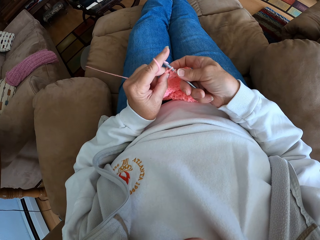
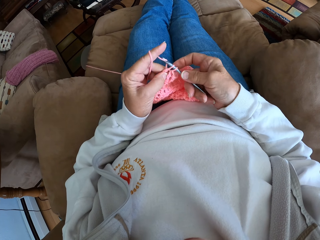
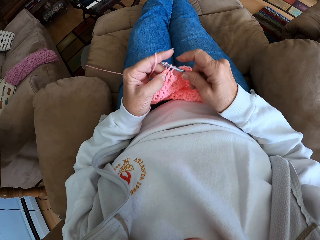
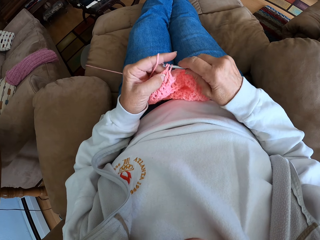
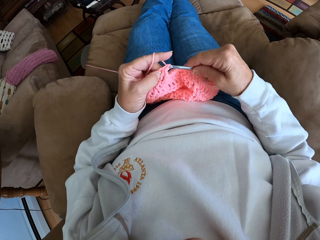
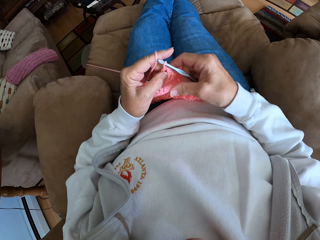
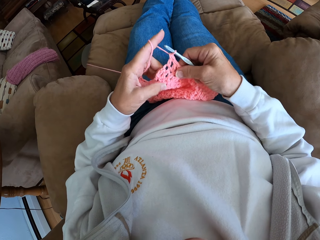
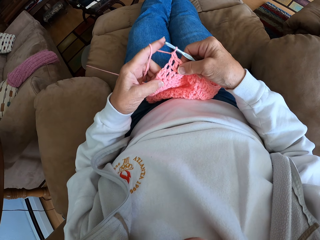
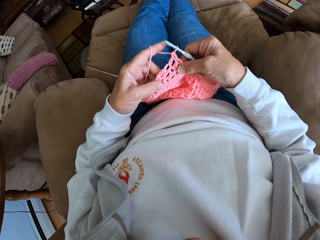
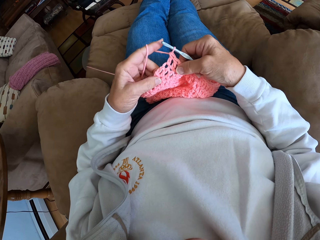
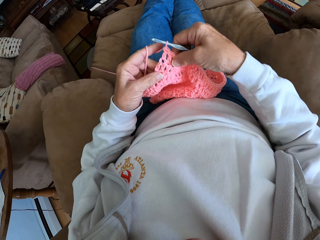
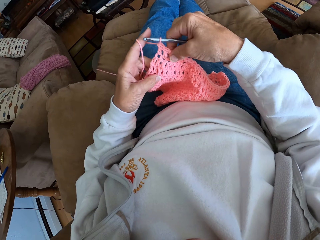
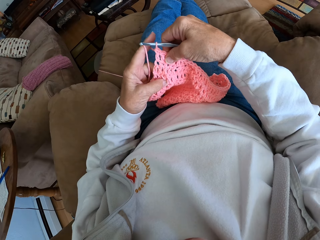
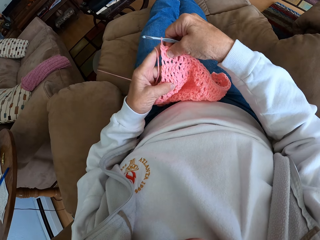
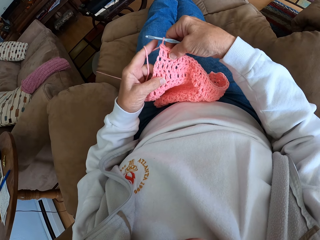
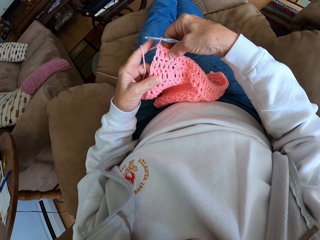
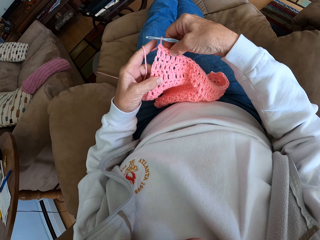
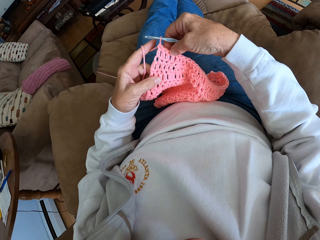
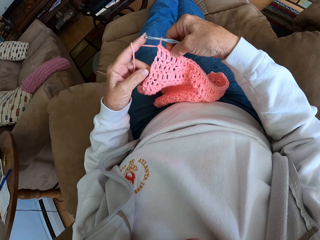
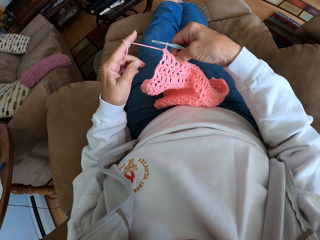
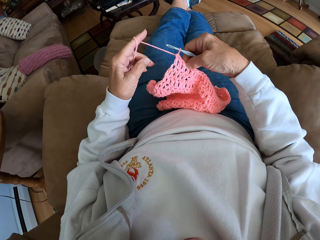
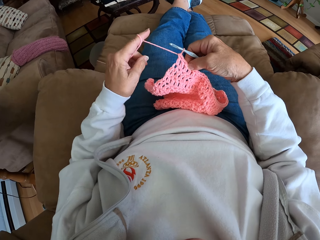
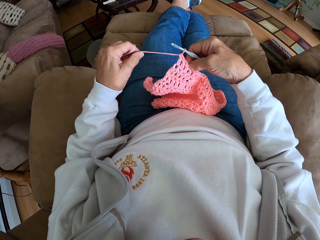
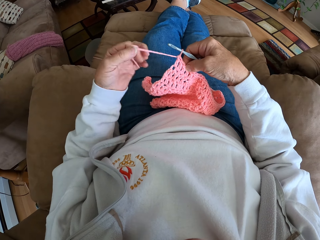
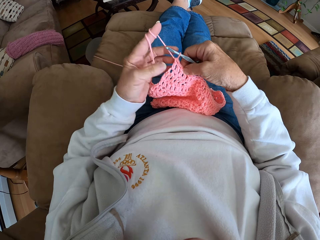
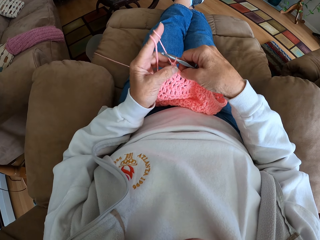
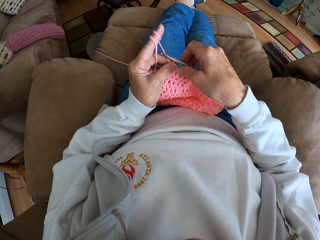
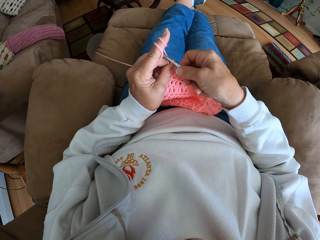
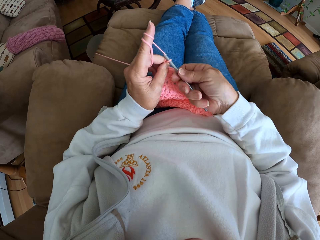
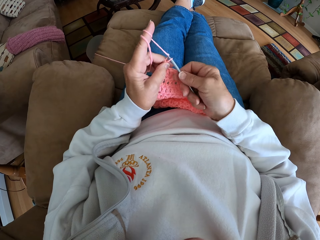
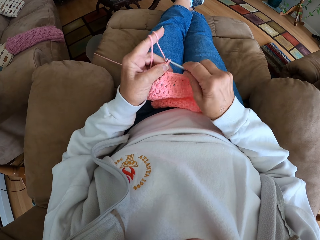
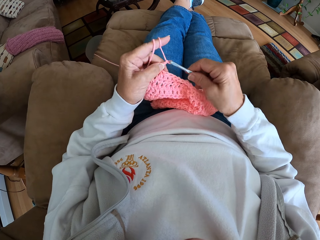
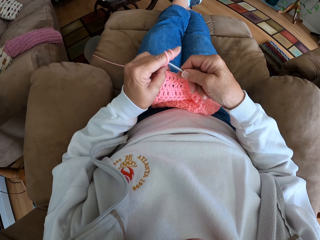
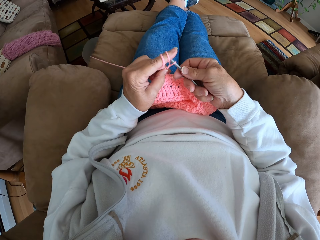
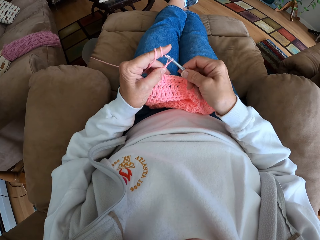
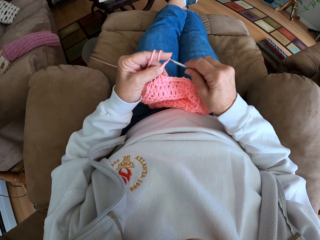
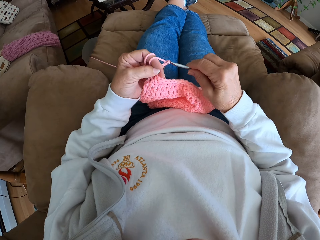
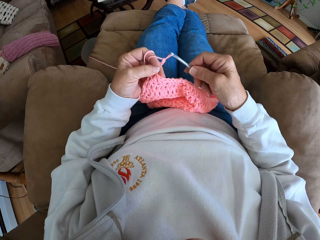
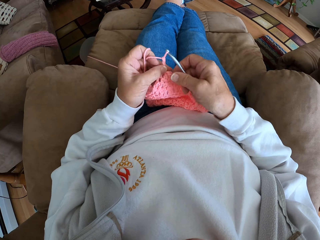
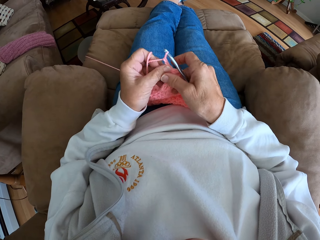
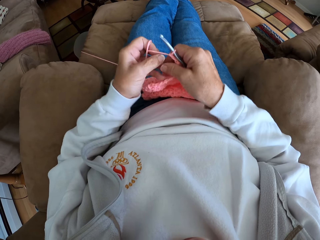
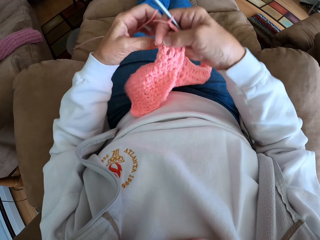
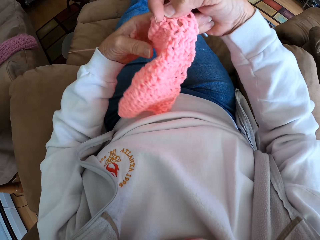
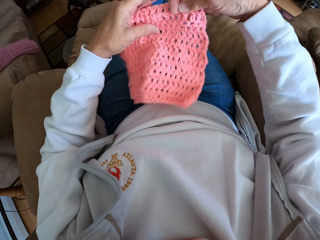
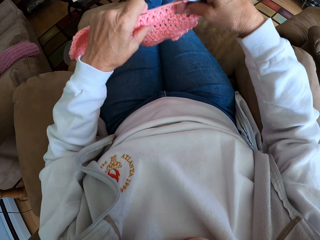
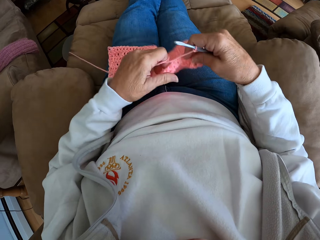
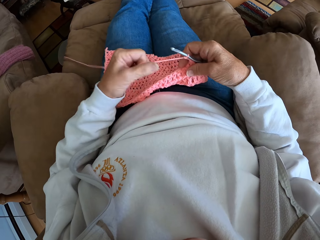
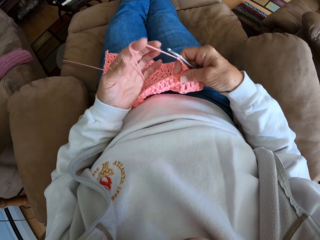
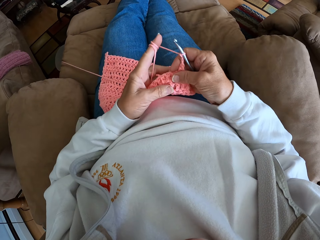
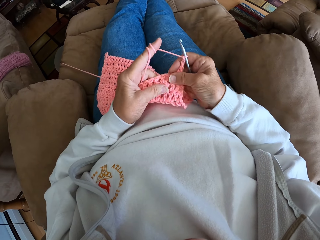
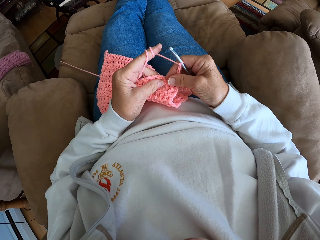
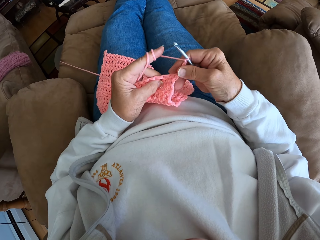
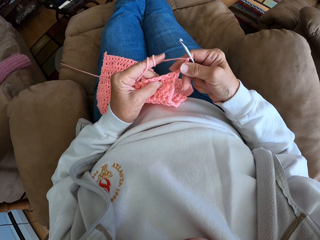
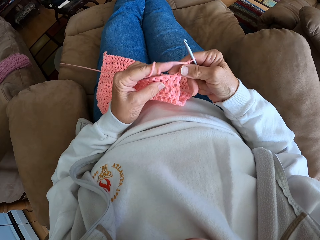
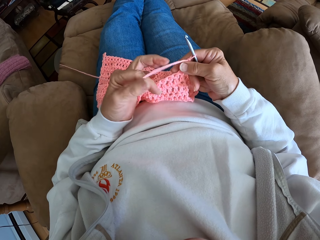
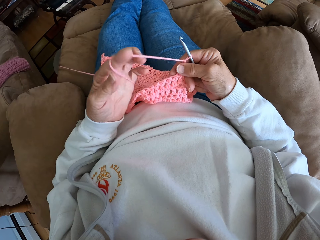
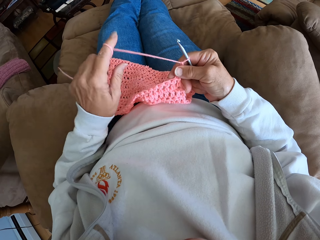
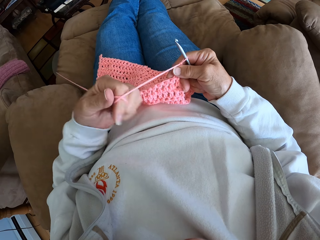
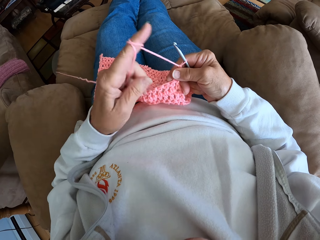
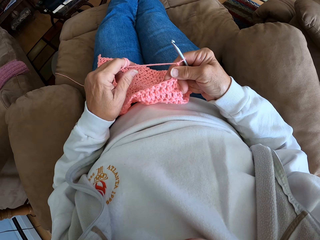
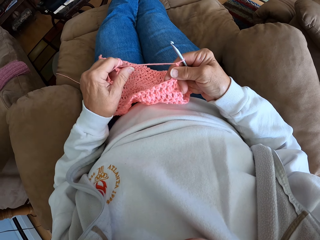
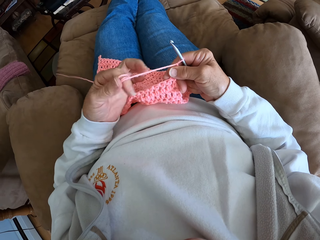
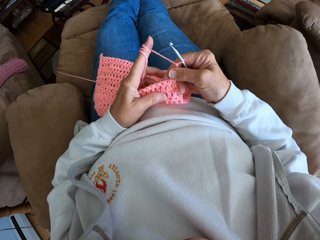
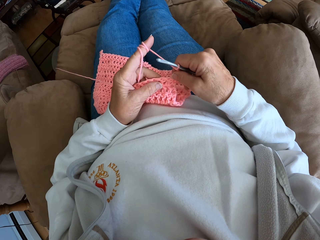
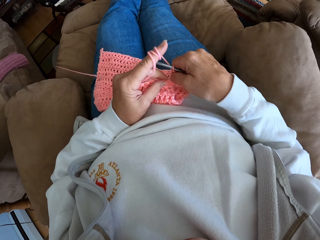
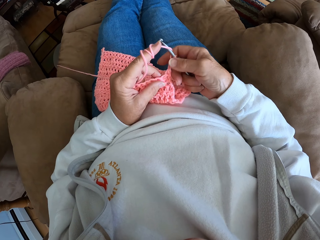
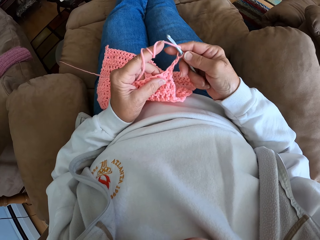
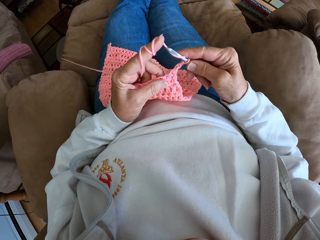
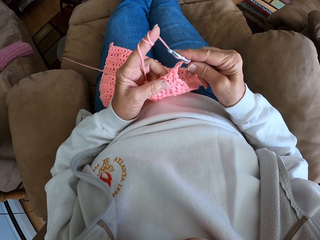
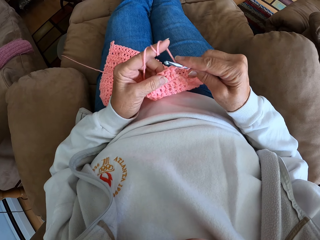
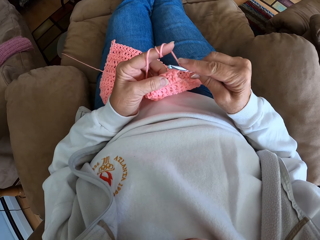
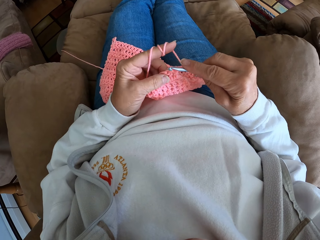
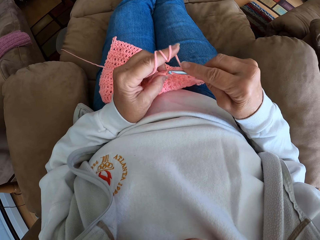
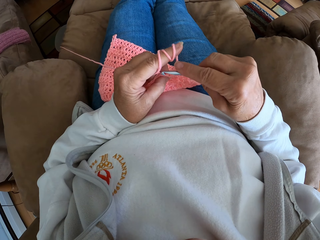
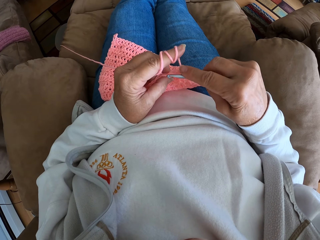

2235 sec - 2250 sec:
The camera wearer examines the wool fabric. She rolls more yarn on her left finger. She continues crocheting with the yarn and the crochet hook. She turns the wool fabric to the other side and places the wool fabric on her lap. She rolls more yarn on her left finger. She continues crocheting with the yarn and the crochet hook.

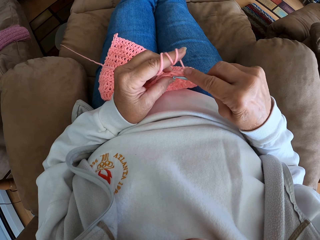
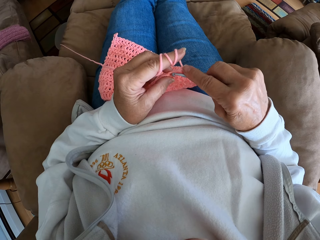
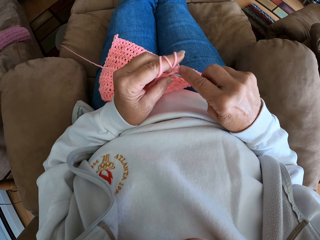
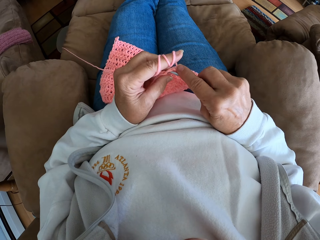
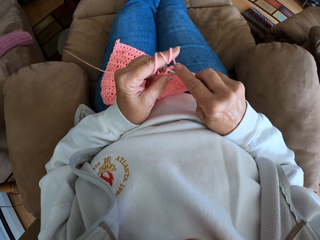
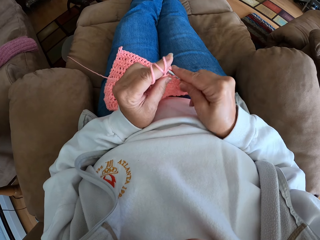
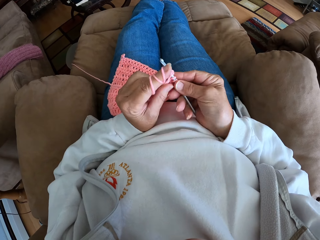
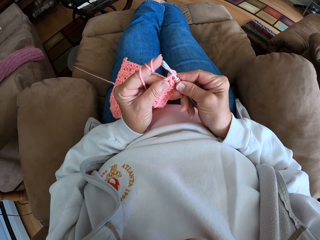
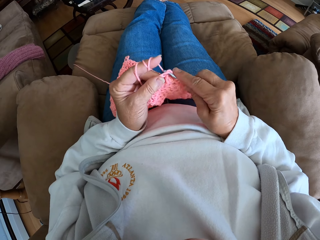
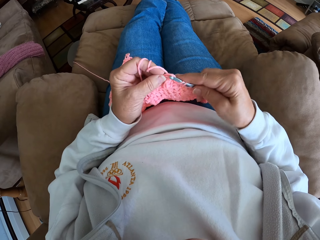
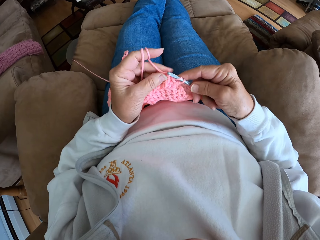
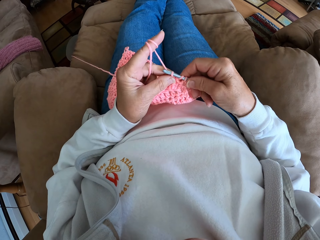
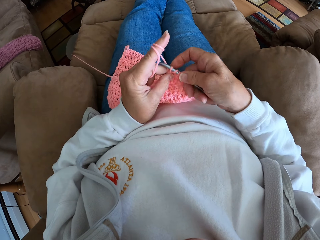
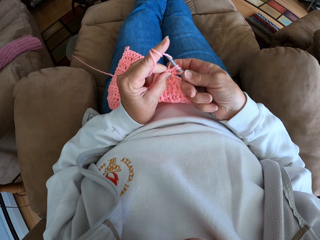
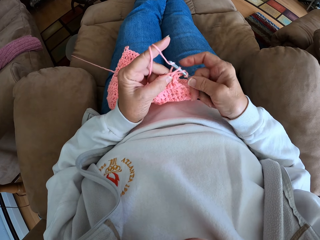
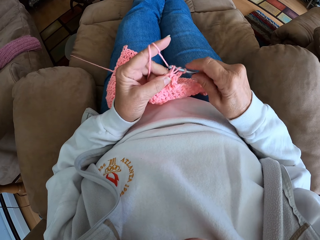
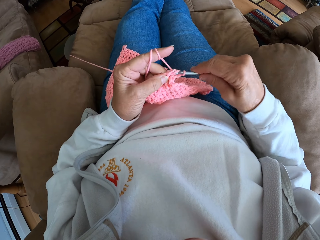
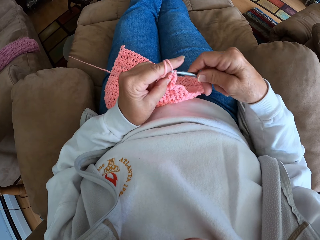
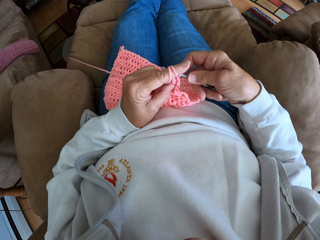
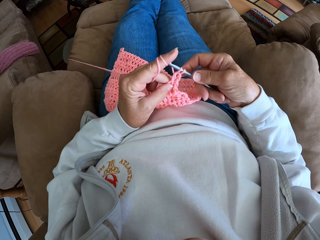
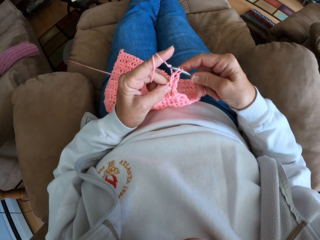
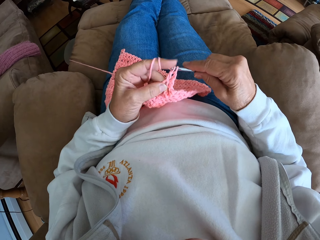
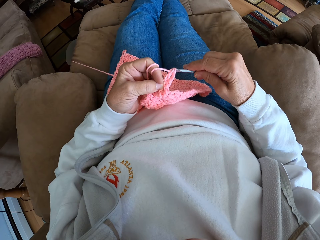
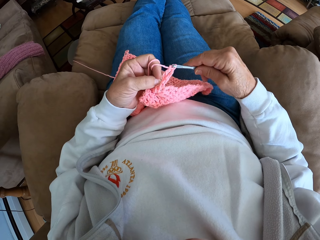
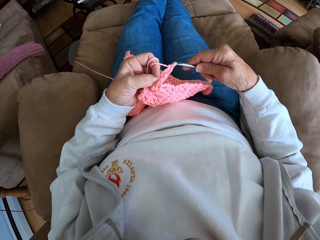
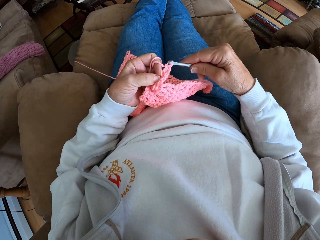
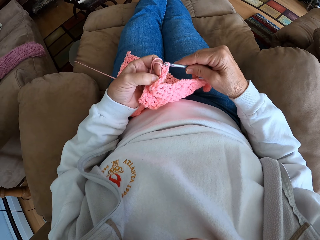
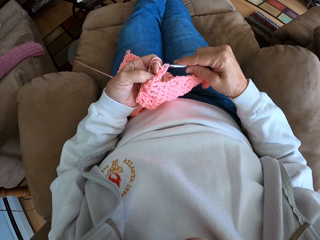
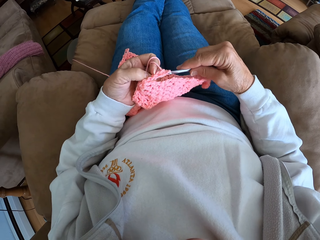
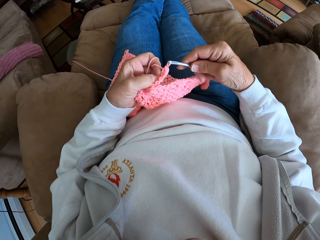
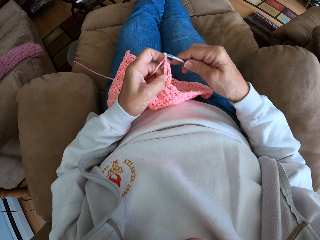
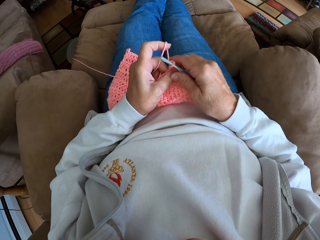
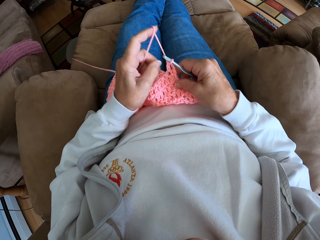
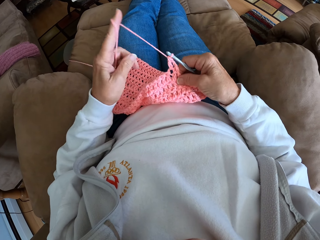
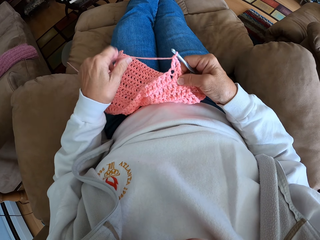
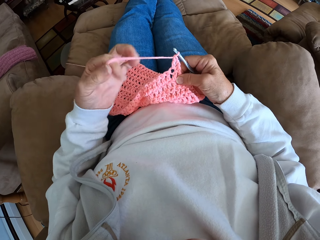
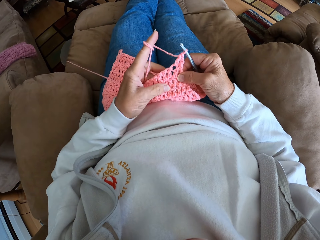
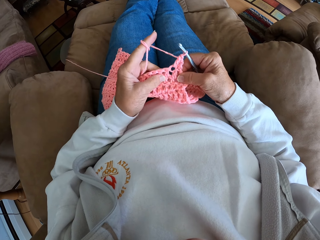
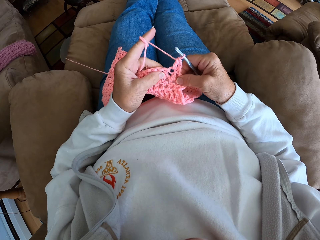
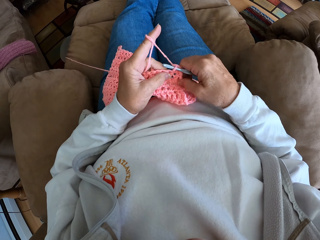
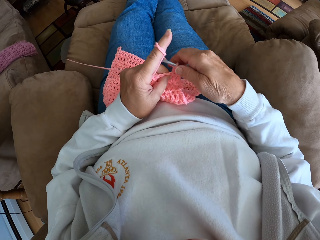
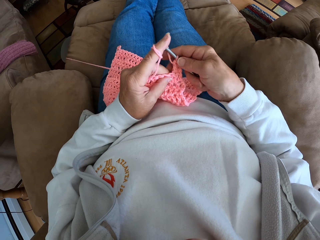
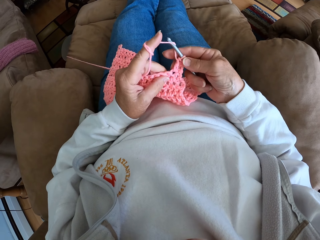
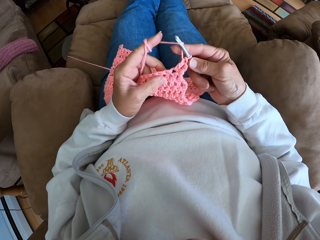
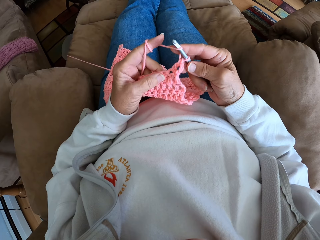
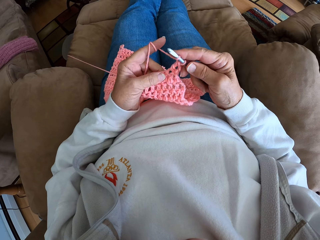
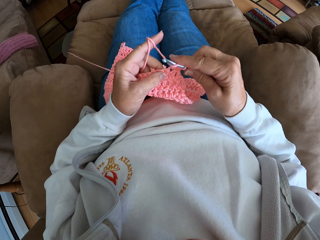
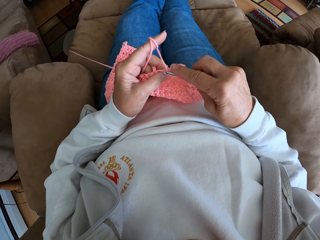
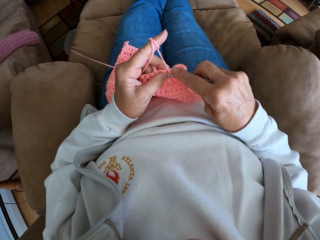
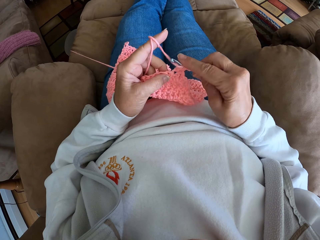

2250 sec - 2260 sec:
The camera wearer rolls more yarn on her left finger. She continues crocheting with the yarn and the crochet hook.
